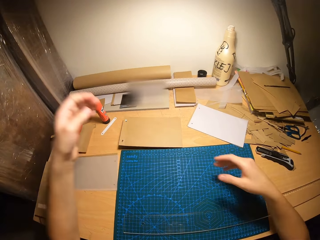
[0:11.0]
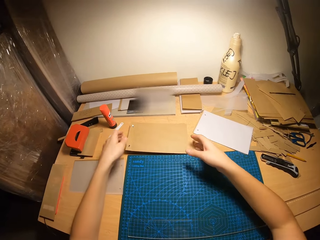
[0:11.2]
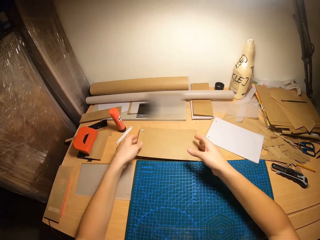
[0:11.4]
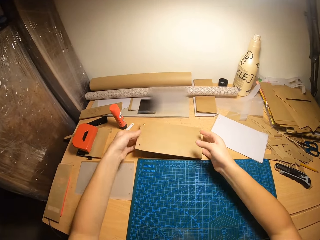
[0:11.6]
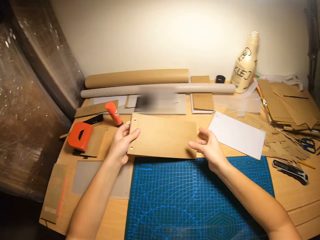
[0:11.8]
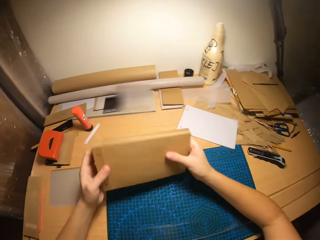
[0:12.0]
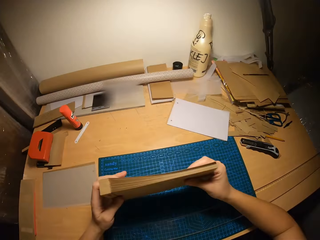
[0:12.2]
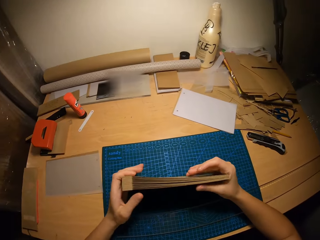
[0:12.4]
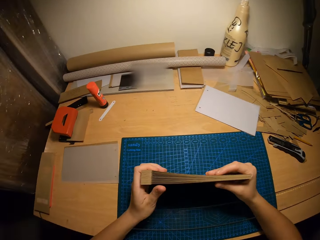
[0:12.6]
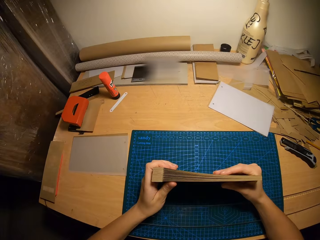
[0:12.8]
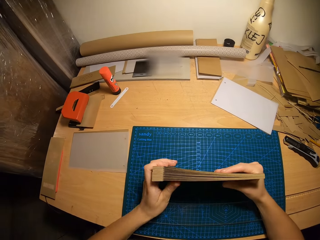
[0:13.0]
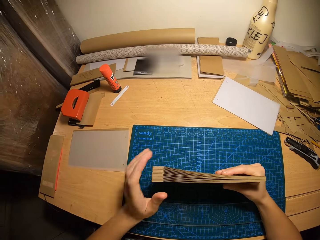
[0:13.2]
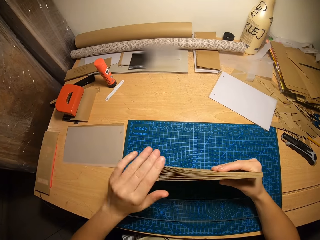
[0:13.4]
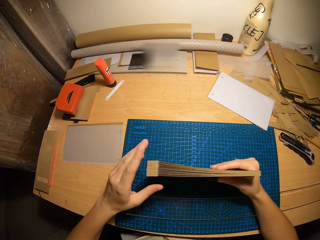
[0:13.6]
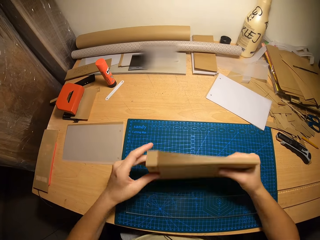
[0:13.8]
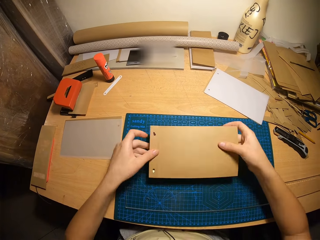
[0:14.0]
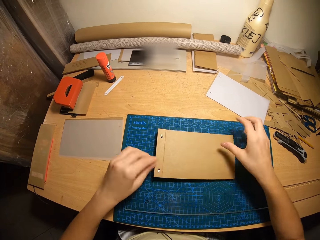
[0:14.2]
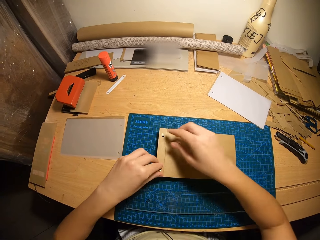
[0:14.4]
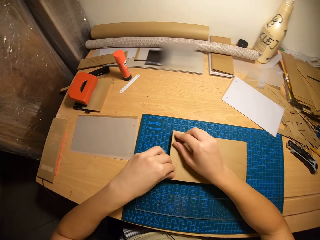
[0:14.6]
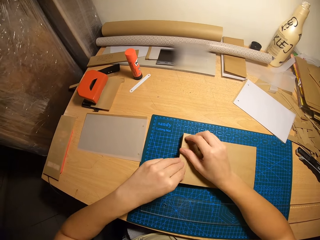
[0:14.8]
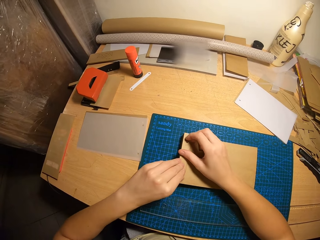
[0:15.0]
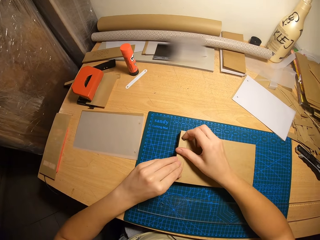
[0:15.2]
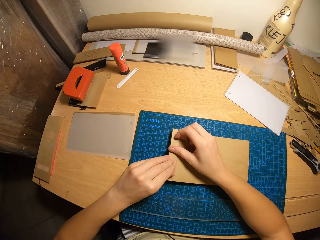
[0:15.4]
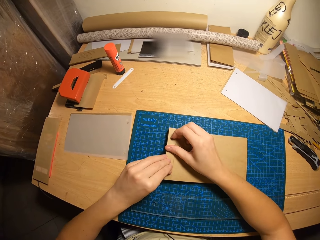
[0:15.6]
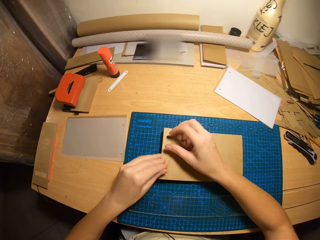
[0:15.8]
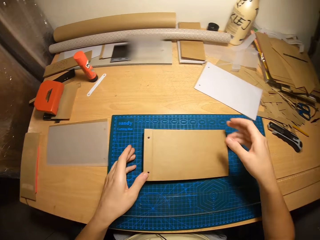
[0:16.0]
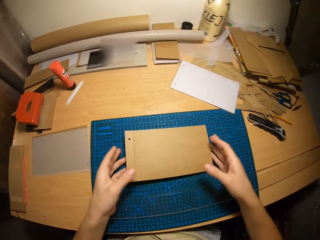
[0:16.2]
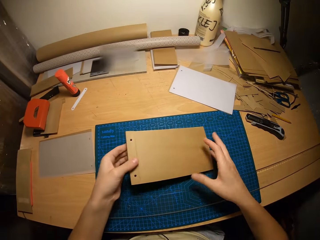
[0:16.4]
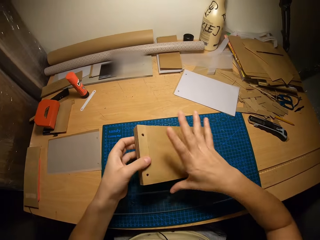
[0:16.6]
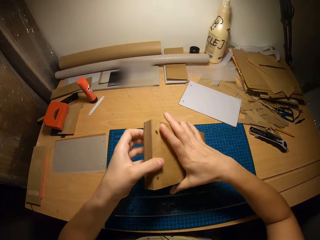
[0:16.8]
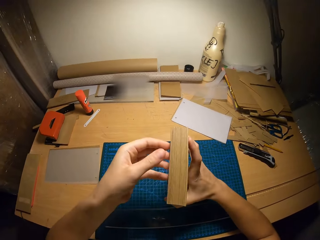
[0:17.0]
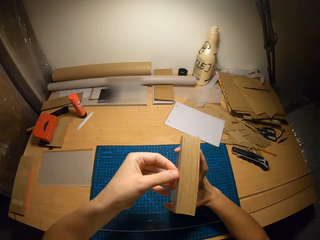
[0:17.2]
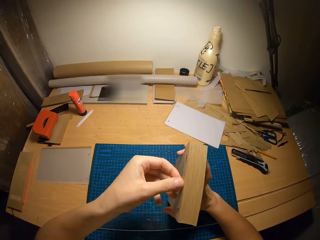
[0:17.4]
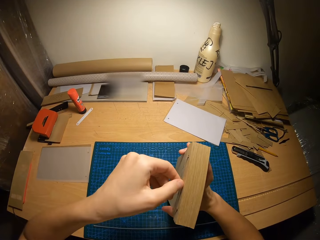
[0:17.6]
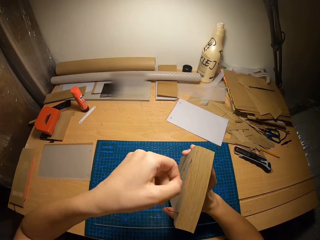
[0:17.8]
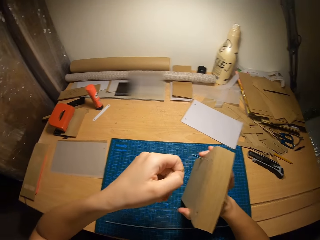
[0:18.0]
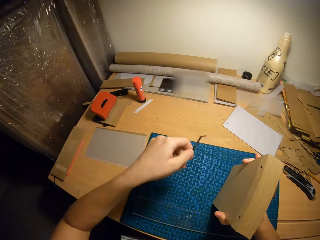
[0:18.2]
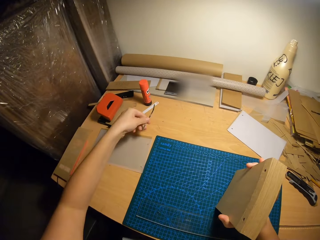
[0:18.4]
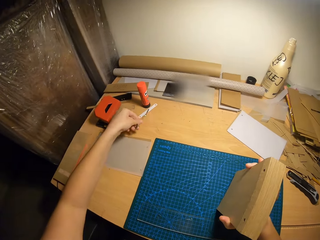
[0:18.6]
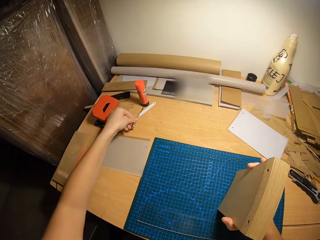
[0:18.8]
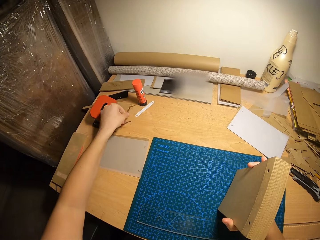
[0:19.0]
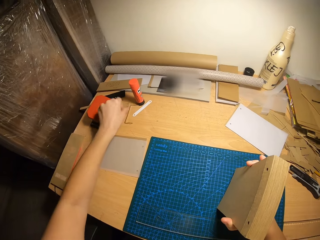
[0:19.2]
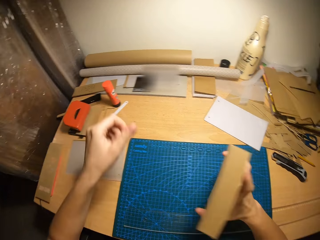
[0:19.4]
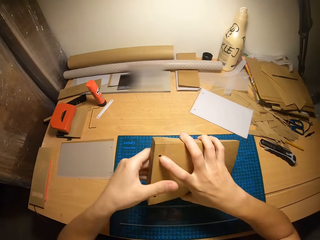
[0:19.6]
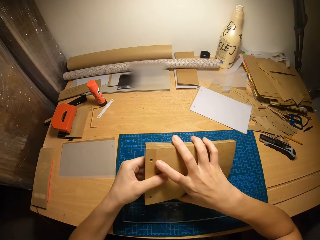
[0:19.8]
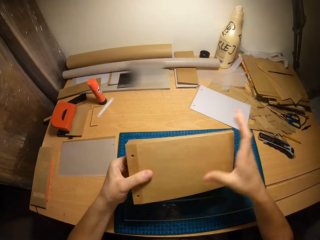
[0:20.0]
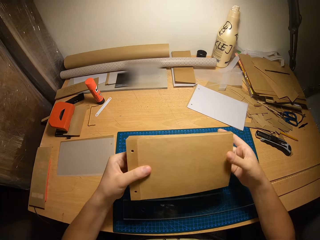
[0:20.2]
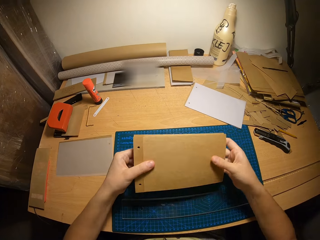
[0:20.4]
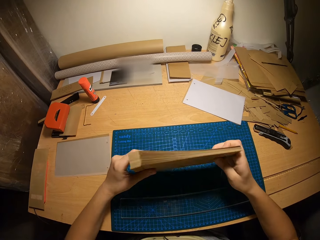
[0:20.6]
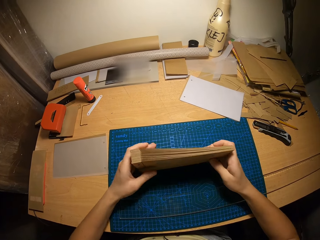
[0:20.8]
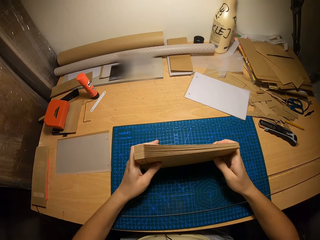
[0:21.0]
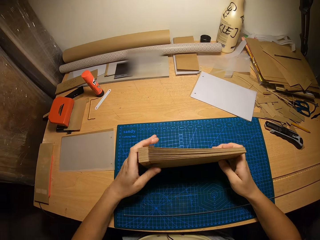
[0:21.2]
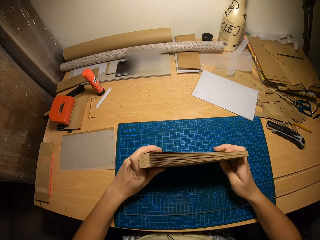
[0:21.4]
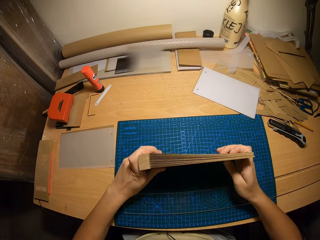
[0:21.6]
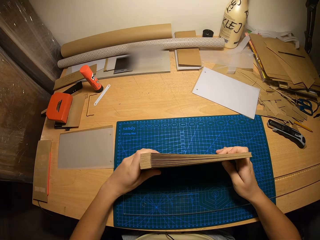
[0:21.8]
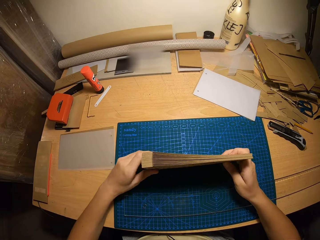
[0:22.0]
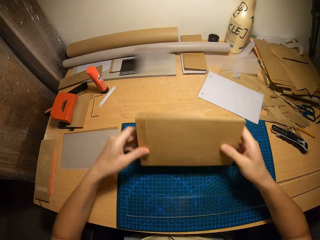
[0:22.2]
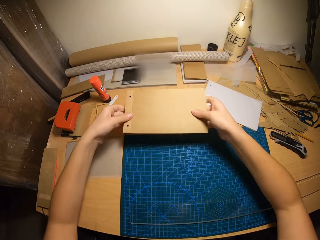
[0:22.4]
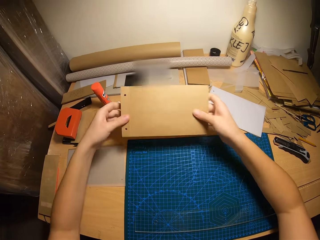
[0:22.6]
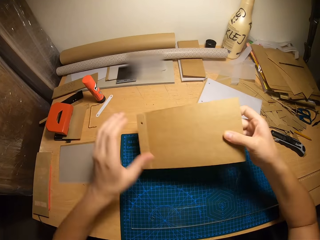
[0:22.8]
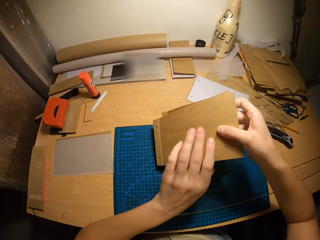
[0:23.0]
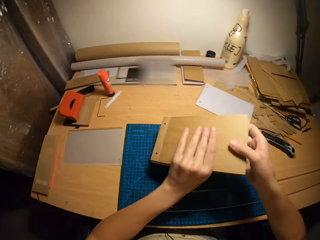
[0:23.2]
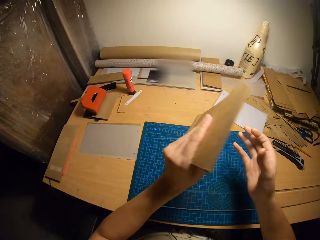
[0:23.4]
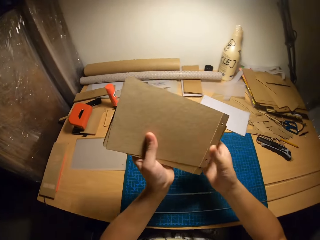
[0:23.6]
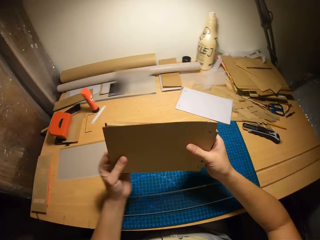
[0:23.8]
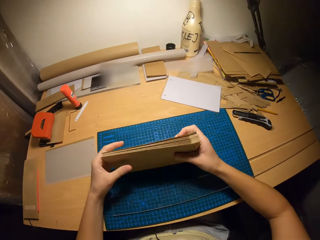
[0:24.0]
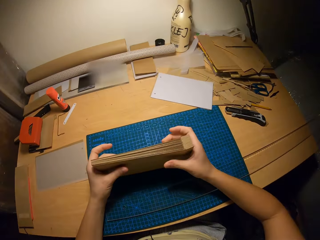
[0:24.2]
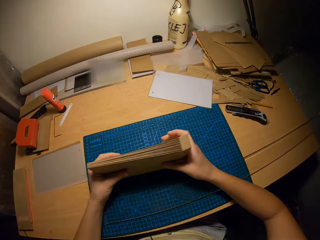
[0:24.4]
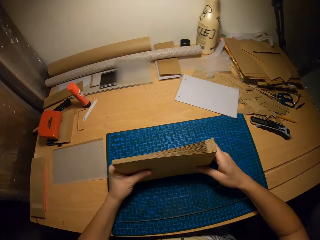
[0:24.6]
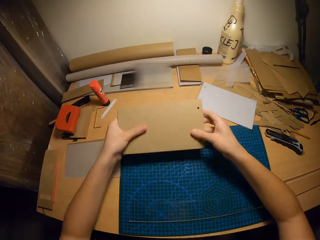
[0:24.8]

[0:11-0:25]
The camera wearer picks a cardboard craft or cards from the table with her right hand. She holds the cardboard craft on the table with both hands. She presses the sides of the cardboard craft with both hands. She arranges the cards. She places the cardboard craft on the table with both hands. She fixes a part of the cardboard craft with both hands. She picks the cardboard craft from the table with both hands. She holds the cardboard craft with her right hand. She fixes a part of the cardboard craft with her right hand. She removes a filing clip from the cardboard craft with her left hand. She places the filing clip on the table with her left hand. She holds the cardboard craft with both hands. She hits the cardboard craft on the table with both hands. She arranges the cards. She rotates the cardboard craft with her left hand.

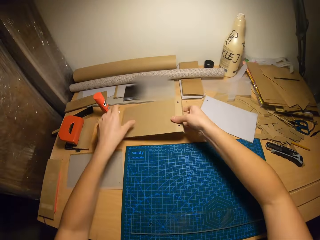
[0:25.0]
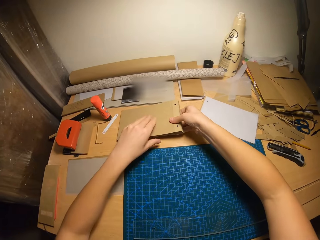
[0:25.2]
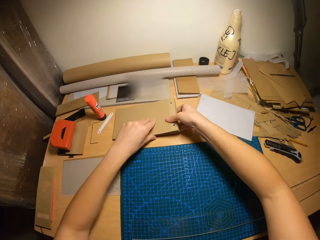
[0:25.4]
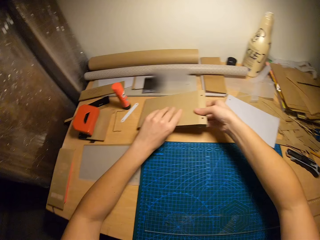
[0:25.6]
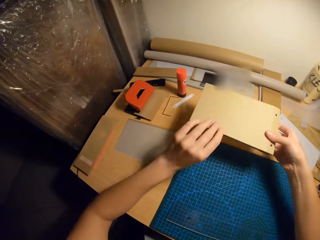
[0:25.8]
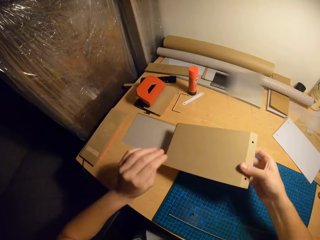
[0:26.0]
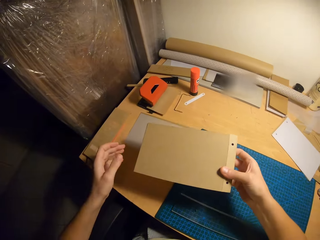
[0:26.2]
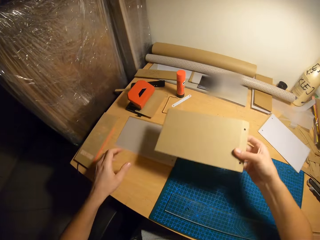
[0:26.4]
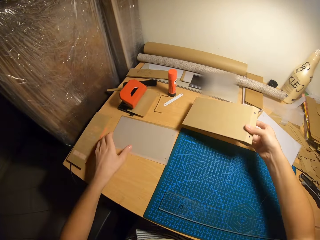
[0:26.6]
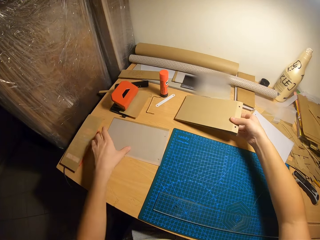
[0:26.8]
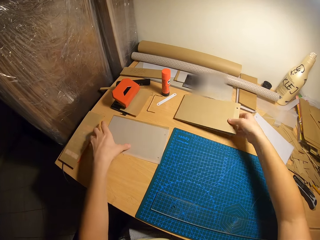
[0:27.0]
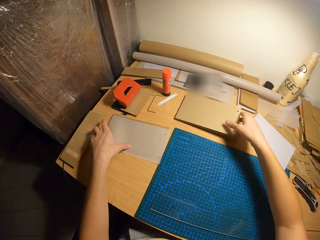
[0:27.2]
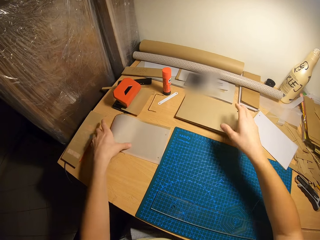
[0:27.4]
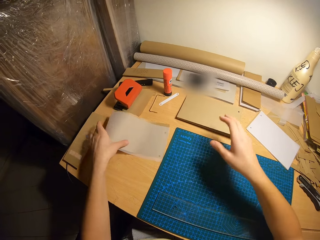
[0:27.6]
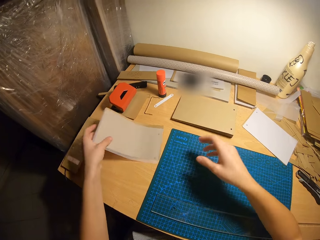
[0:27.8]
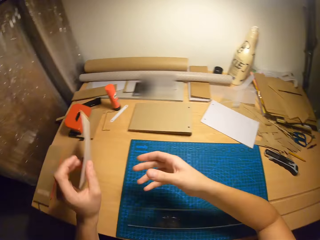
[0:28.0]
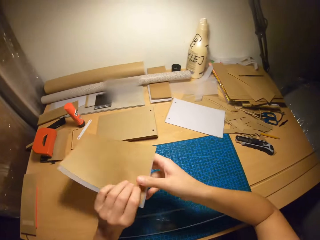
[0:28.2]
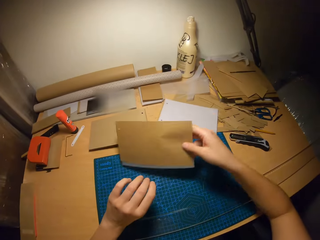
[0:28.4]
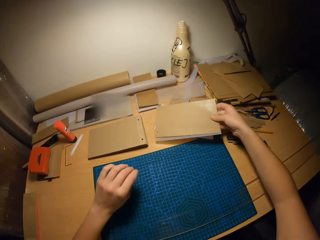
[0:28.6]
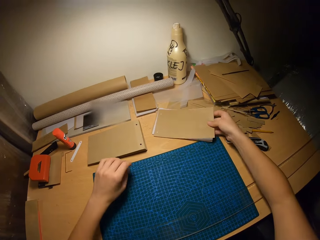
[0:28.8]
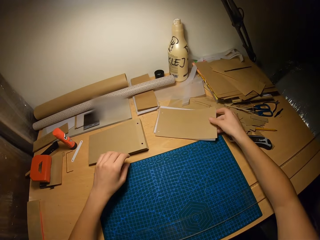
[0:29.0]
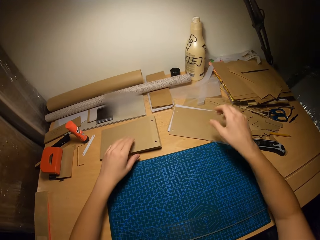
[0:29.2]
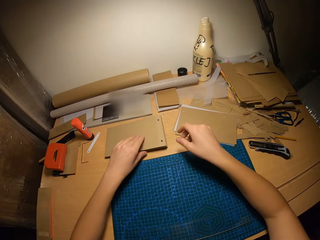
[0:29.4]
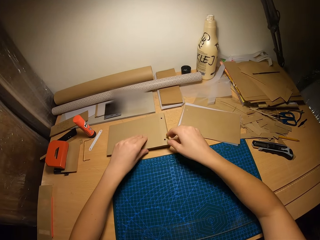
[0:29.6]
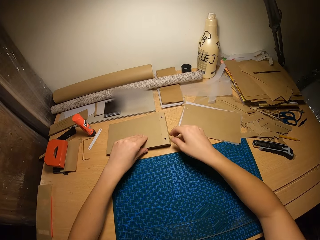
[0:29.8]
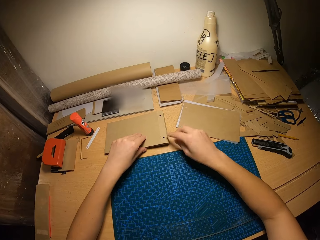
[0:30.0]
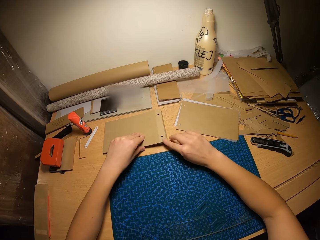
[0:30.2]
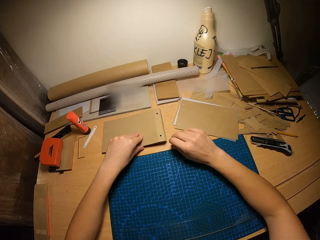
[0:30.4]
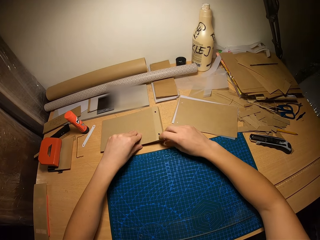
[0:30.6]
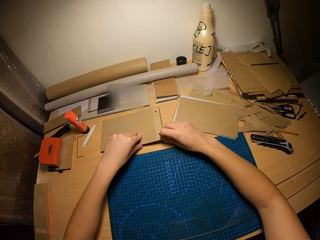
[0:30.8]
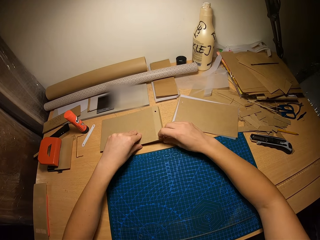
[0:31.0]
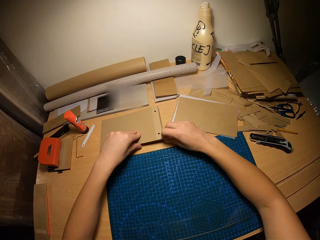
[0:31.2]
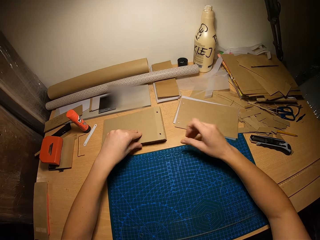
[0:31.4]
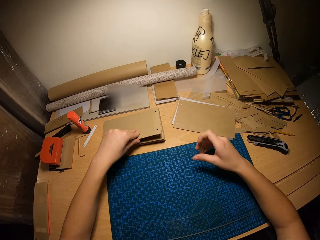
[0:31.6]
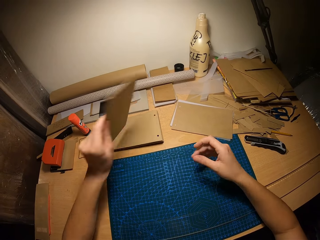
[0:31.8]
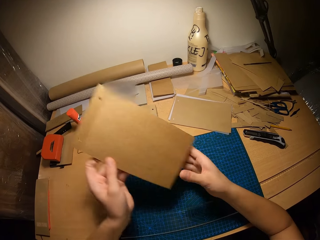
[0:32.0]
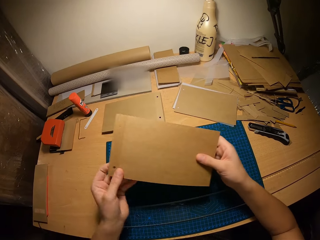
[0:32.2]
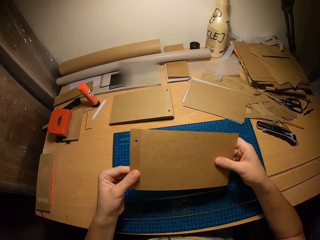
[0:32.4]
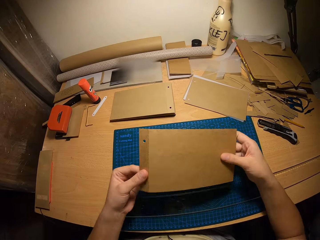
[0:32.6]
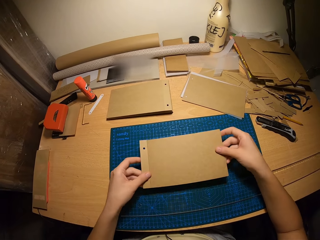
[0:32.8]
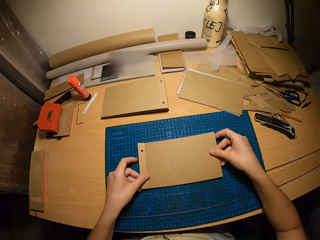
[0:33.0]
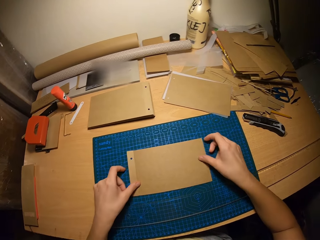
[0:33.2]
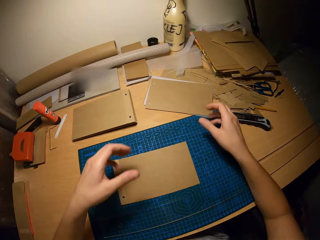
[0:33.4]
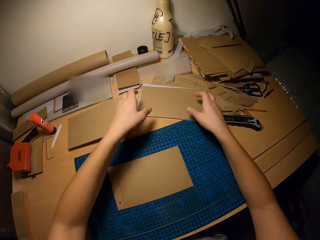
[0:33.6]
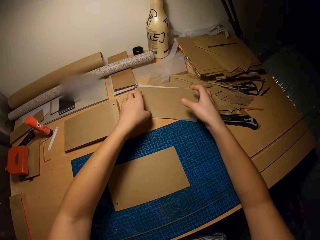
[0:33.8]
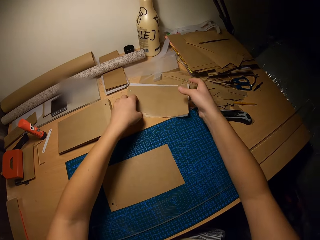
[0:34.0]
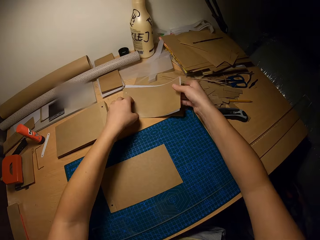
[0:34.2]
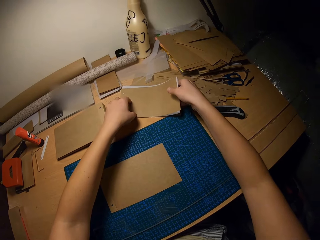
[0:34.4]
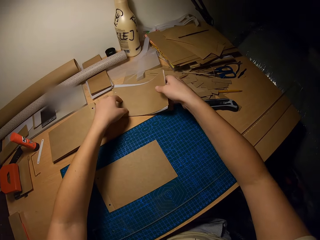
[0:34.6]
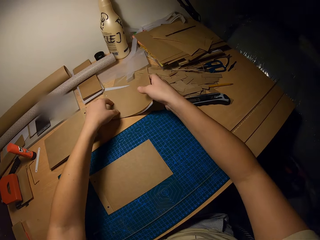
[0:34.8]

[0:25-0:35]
The camera wearer places the cardboard craft on the table with both hands. She moves the cardboard craft with her right hand. She places the cardboard craft on the table with her right hand. She picks some cardboard pieces from the table with her left hand. She passes the cardboard pieces from her left hand to her right hand. She drops the cardboard pieces on the table with her right hand. She touches the cardboard craft with both hands. She removes a piece of the cardboard craft with her left hand. She places the piece of the cardboard craft on the table with both hands. She touches some cardboard pieces on the table with both hands.
